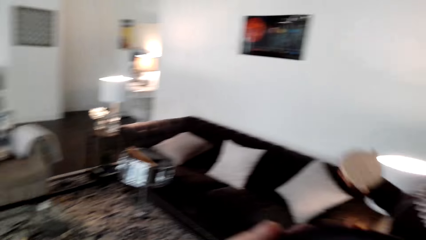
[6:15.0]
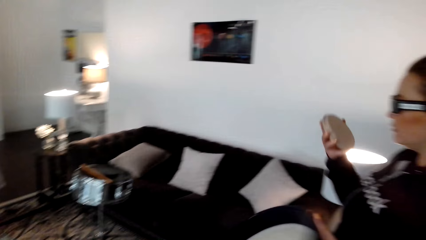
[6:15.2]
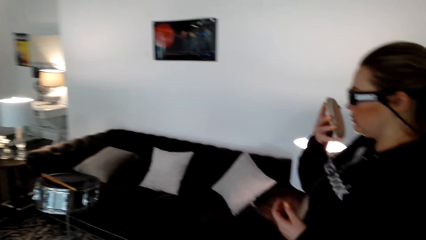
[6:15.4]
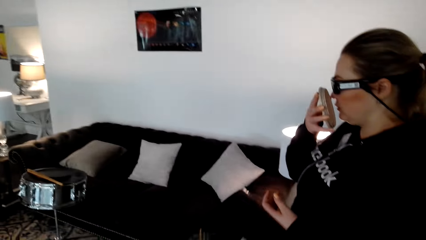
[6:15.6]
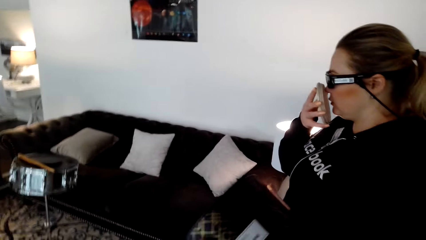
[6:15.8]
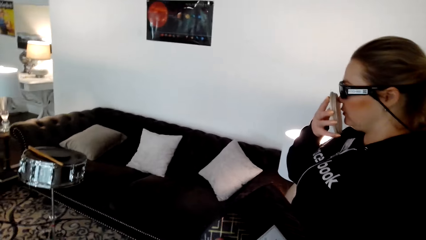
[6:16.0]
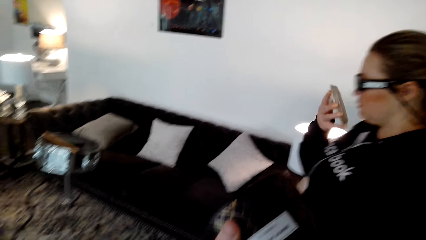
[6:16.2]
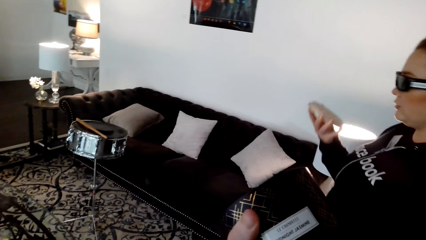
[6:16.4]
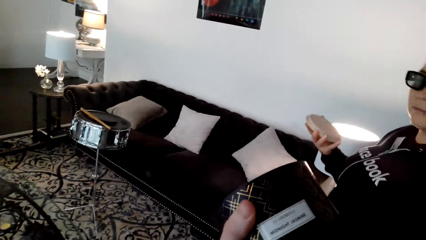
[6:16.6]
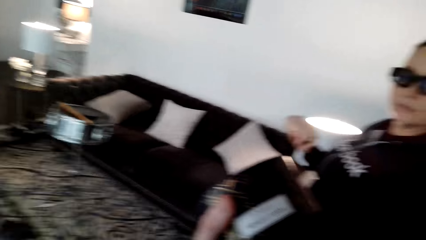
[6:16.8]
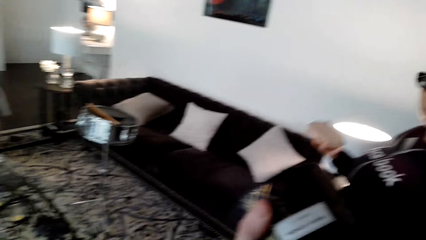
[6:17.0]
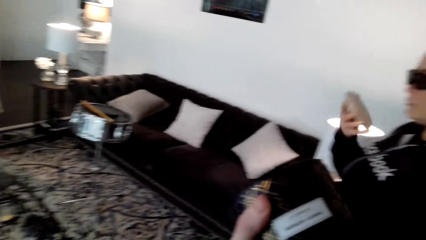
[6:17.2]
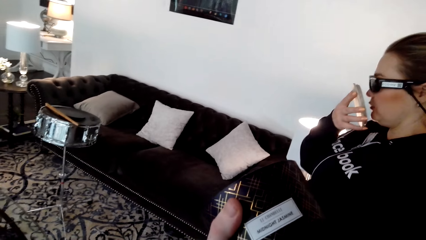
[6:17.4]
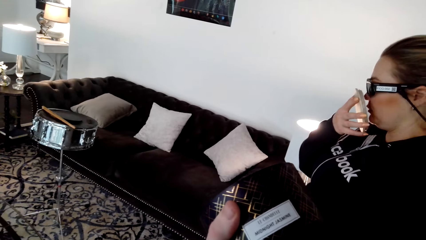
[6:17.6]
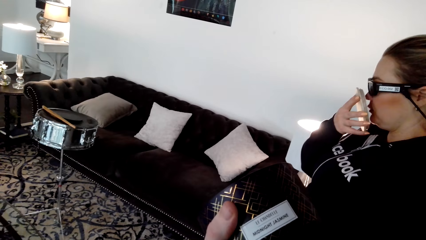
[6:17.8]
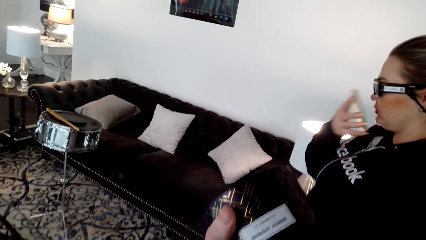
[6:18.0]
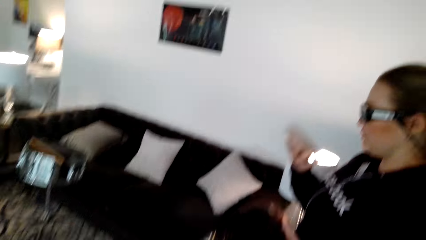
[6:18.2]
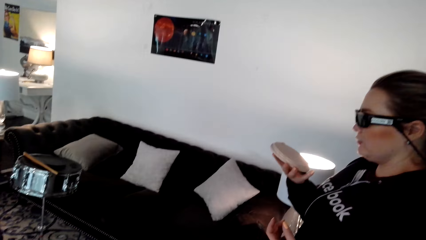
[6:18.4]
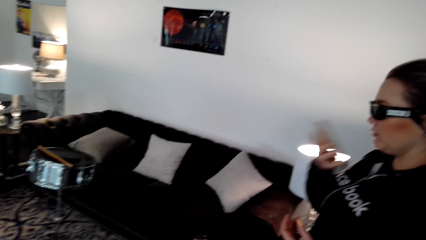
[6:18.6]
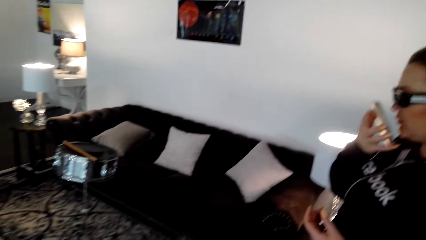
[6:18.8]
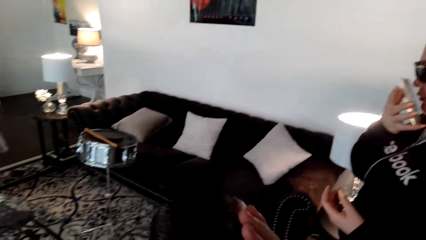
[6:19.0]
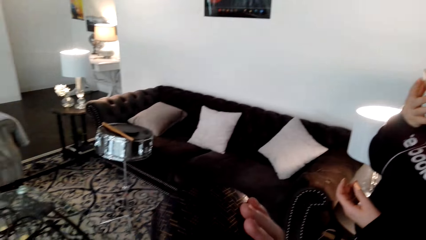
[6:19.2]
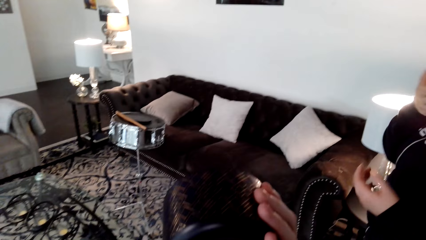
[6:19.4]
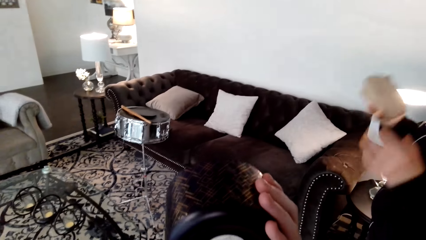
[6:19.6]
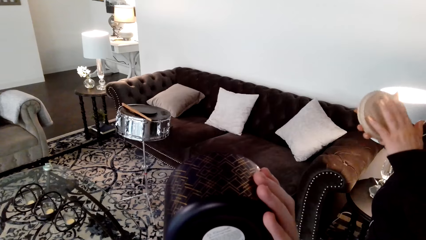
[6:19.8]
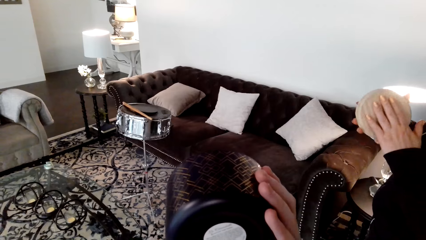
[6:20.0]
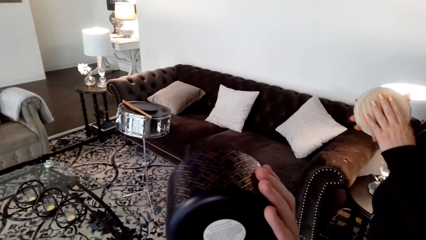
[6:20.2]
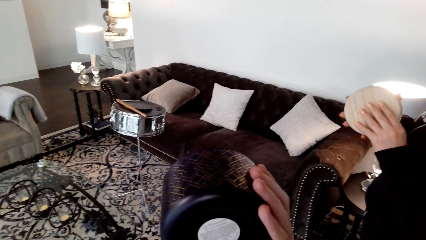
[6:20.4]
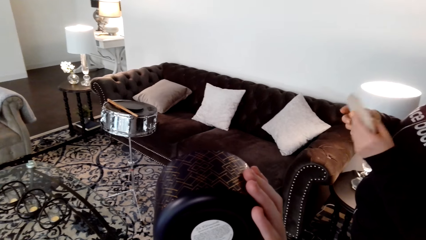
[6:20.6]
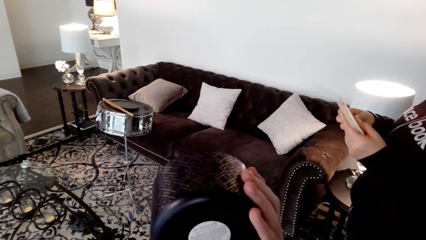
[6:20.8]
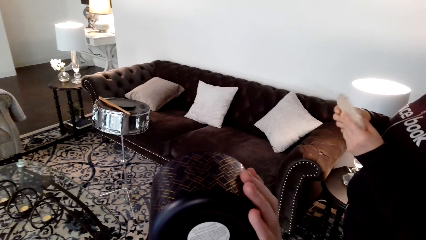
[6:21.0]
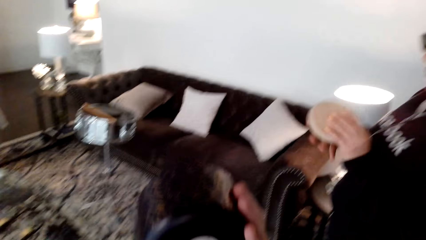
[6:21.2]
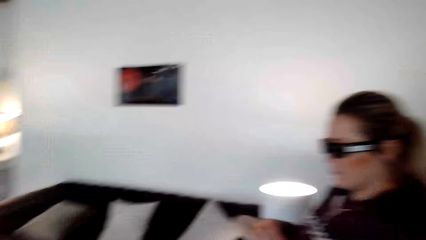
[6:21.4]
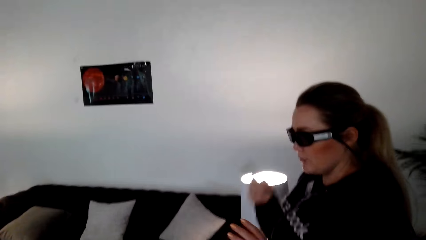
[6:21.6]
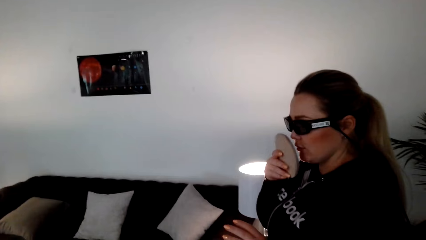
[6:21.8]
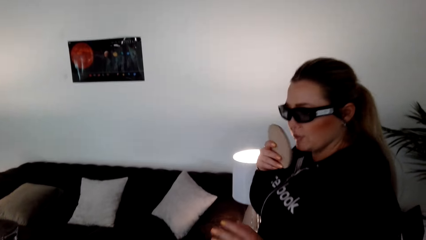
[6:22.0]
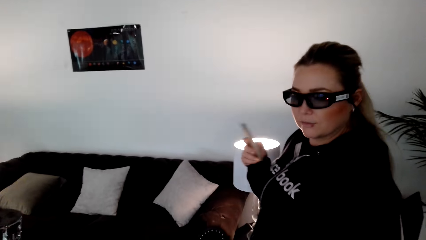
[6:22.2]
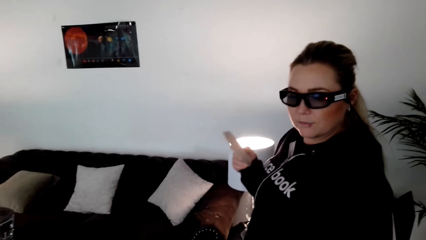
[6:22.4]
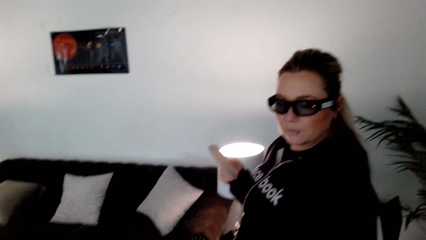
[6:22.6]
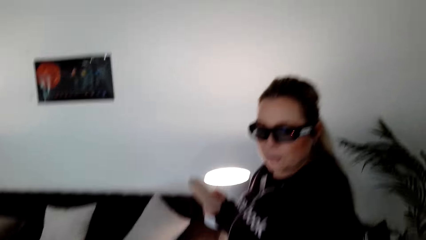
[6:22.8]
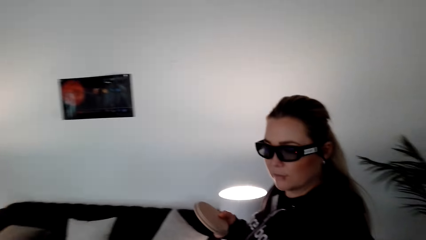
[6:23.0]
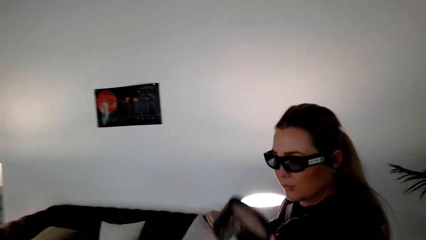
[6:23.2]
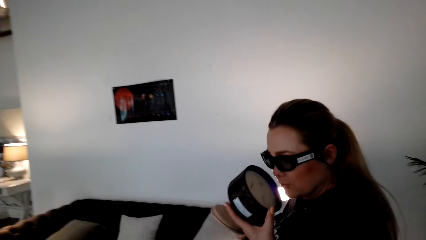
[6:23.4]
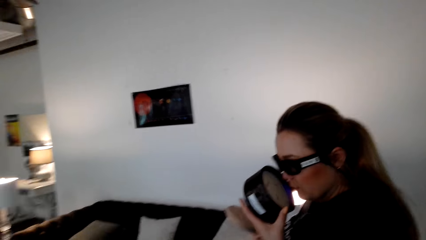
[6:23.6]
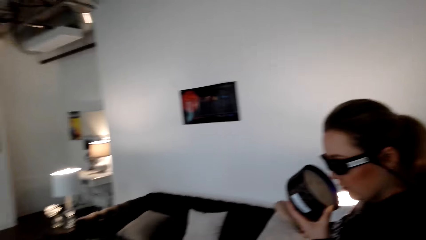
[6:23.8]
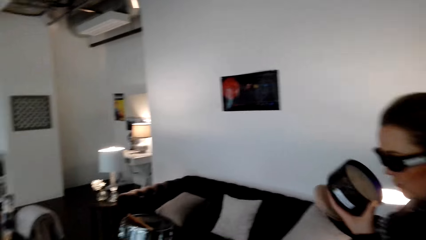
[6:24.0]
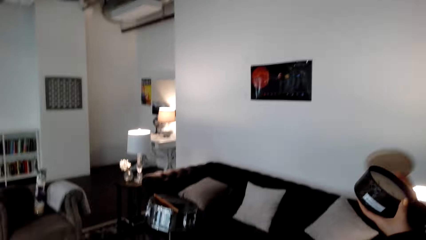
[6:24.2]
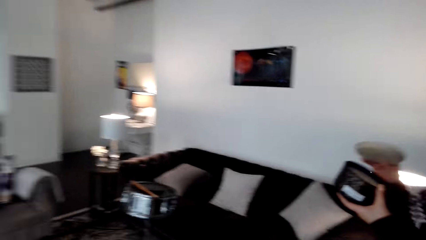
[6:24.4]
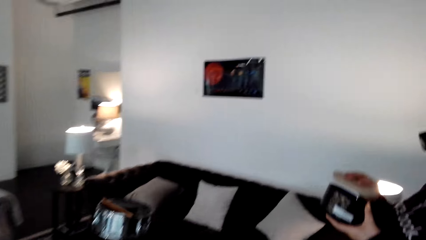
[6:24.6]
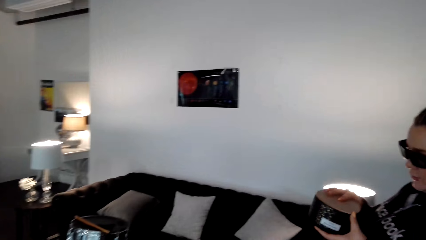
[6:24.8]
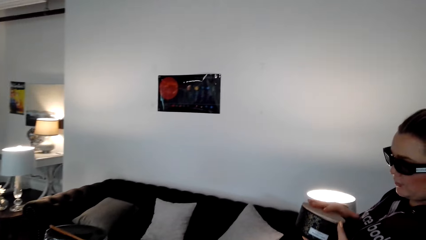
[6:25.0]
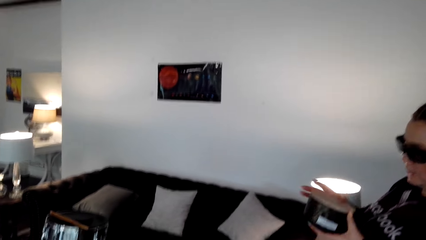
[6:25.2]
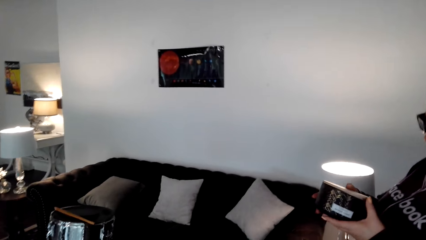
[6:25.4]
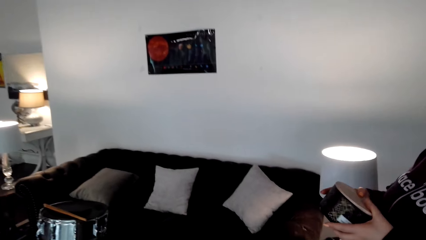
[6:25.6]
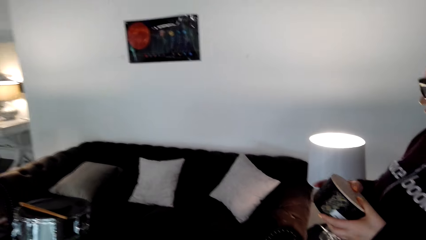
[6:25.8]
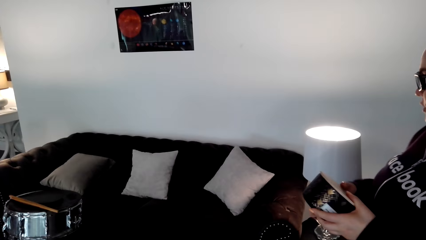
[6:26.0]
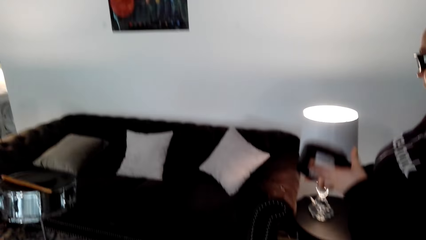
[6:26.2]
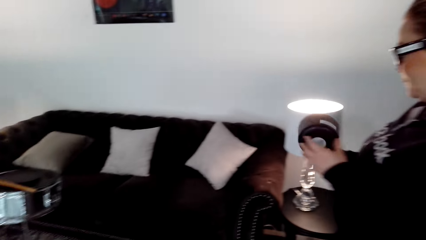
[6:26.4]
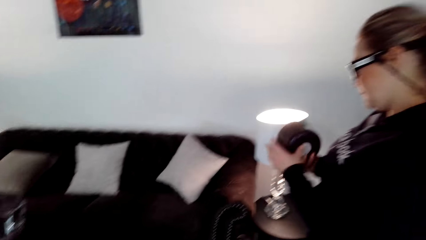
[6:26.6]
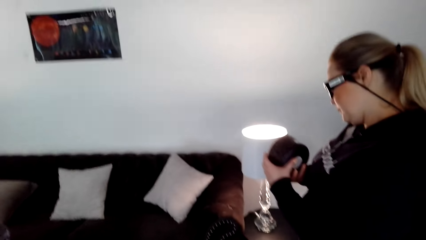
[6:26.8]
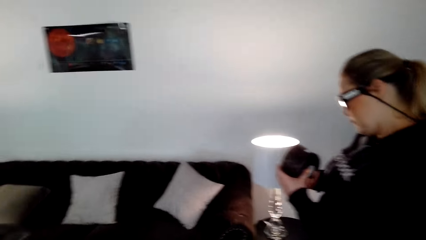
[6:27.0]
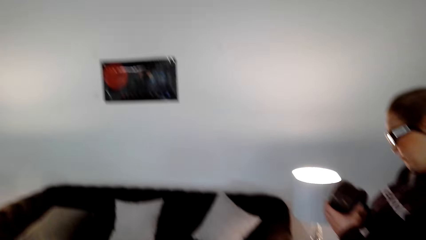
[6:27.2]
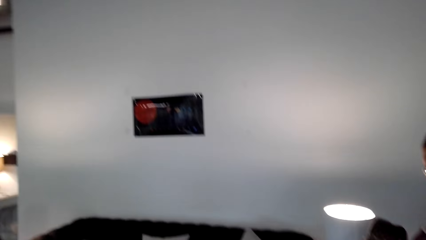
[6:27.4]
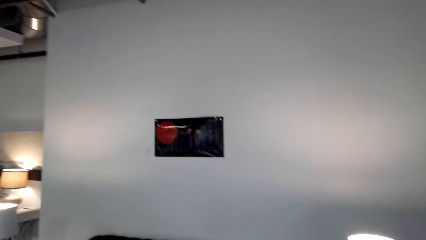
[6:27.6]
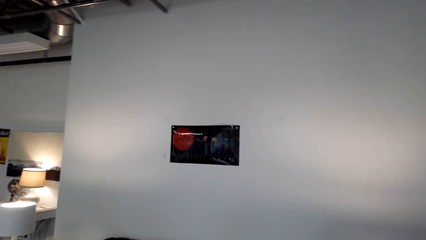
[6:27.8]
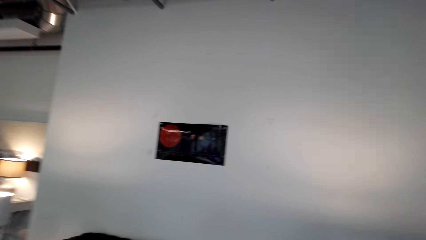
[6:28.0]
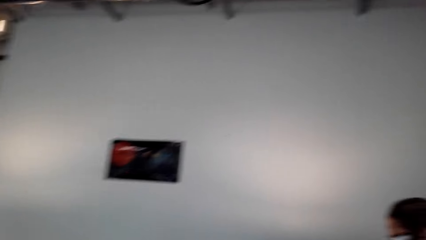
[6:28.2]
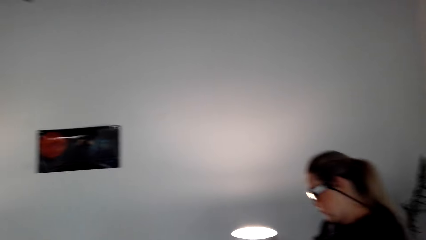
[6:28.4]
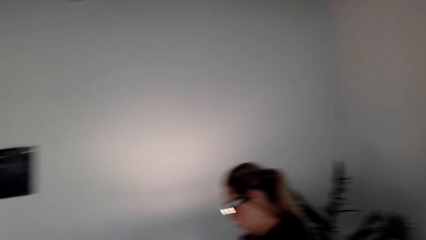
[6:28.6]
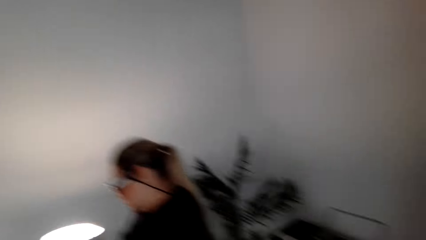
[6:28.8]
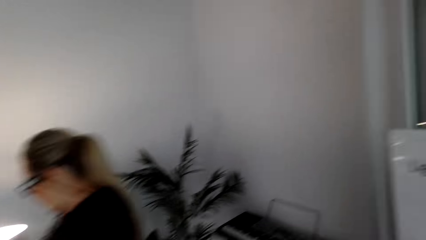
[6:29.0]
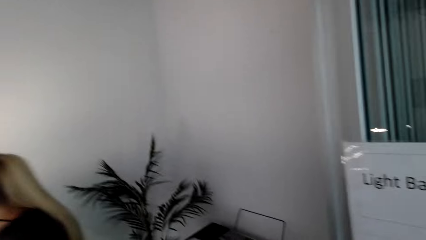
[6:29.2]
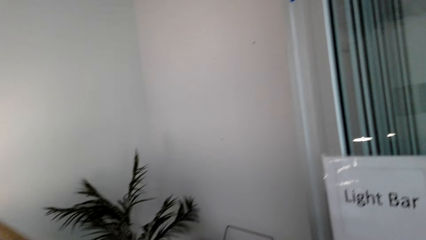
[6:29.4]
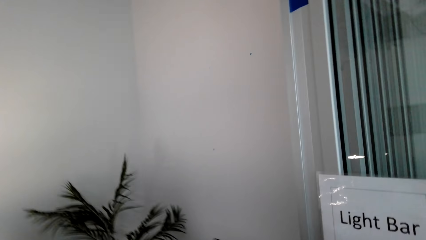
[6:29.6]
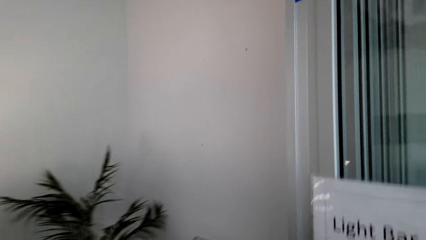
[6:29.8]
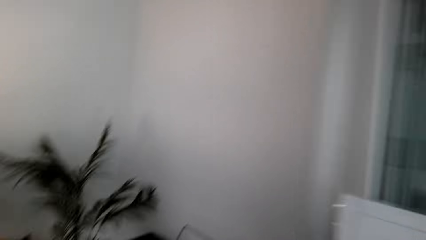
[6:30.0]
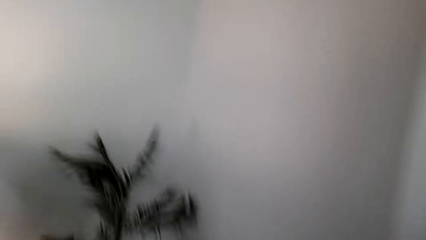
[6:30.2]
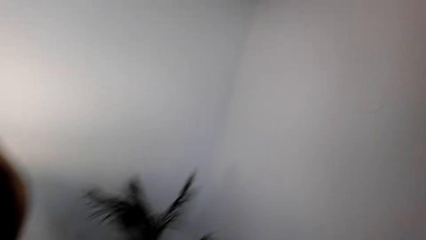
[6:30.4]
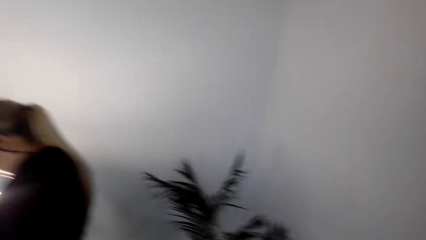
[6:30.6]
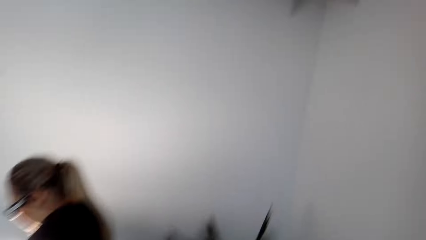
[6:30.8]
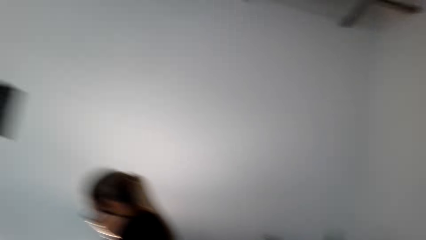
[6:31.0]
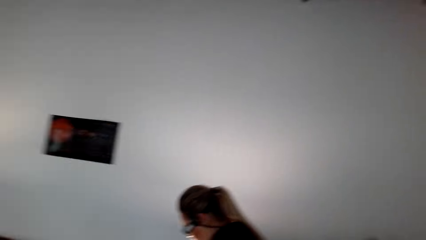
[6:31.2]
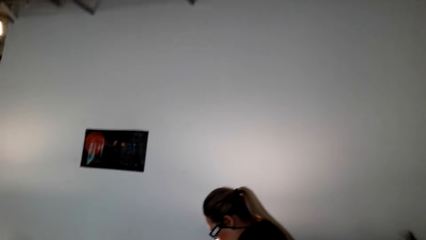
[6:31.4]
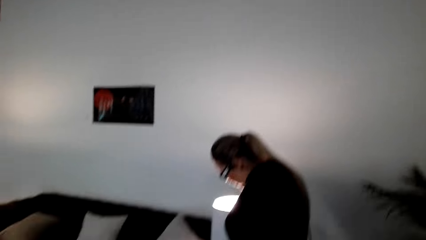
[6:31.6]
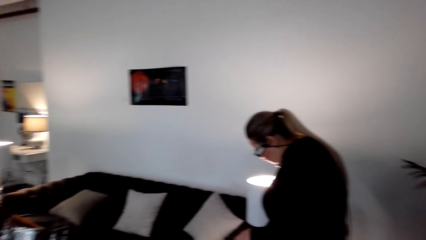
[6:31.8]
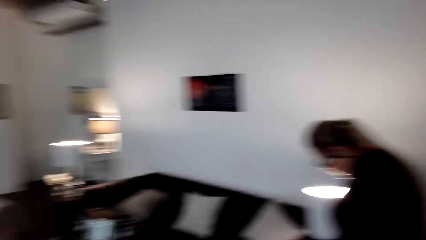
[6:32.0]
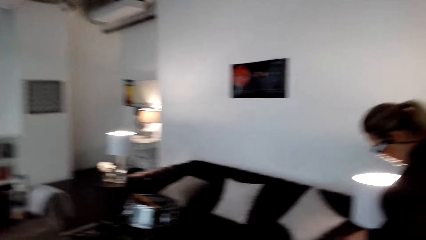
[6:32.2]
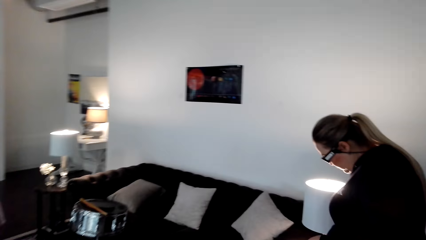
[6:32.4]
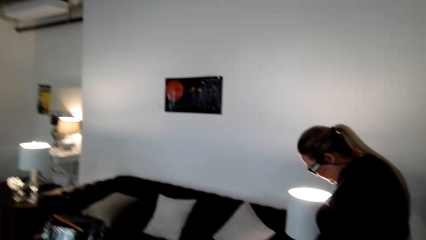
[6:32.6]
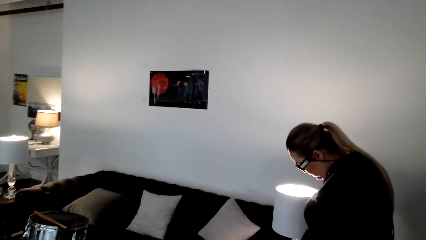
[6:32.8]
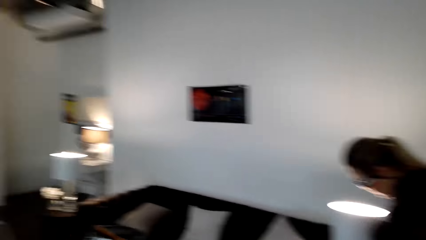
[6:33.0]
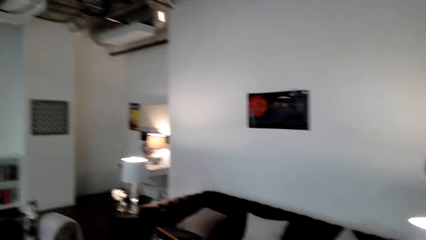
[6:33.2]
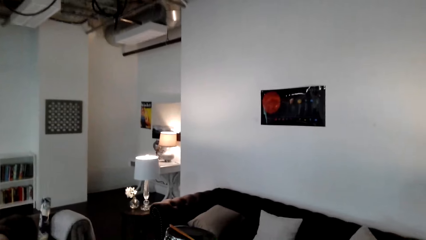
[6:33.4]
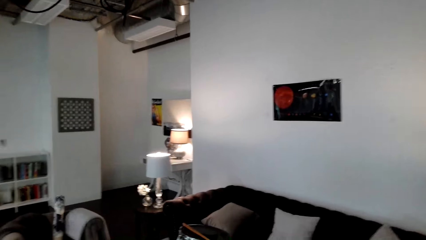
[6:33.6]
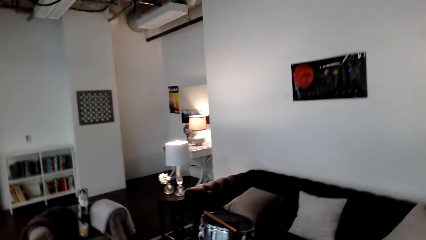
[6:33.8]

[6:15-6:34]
The camera wearer gives a person the candle. The person closes the candle.
